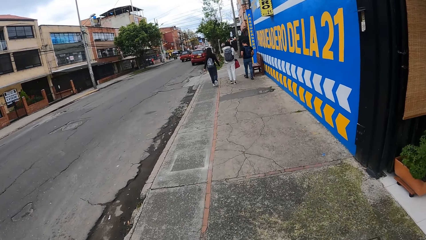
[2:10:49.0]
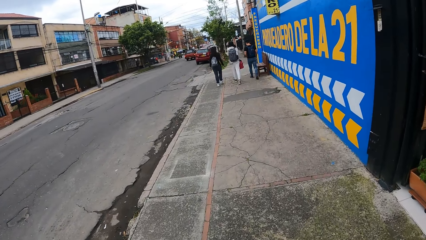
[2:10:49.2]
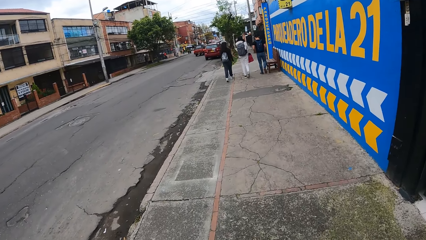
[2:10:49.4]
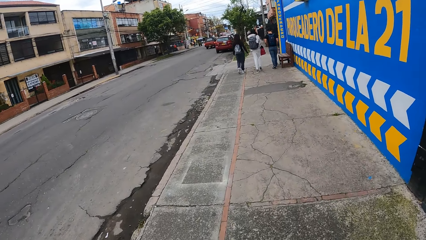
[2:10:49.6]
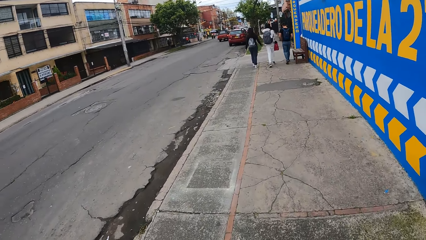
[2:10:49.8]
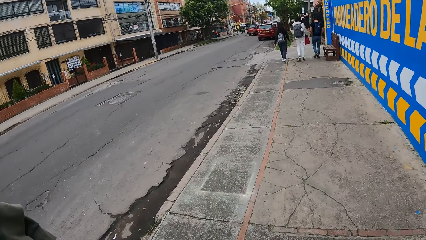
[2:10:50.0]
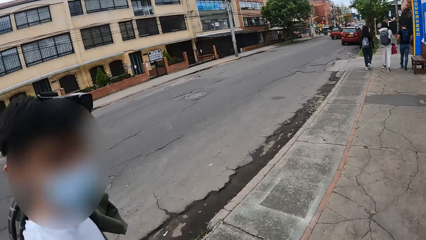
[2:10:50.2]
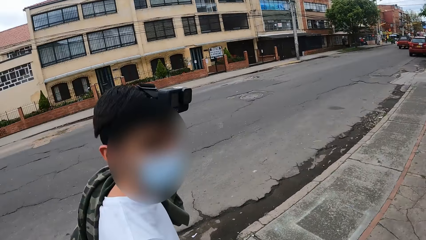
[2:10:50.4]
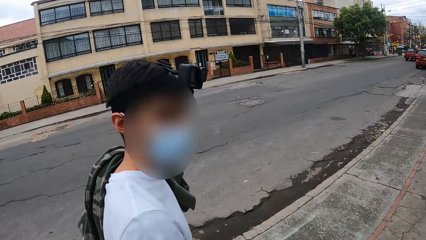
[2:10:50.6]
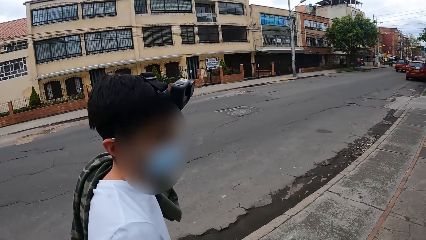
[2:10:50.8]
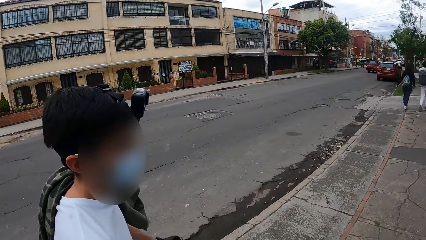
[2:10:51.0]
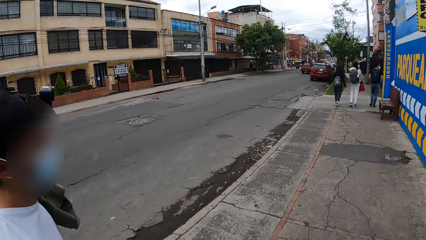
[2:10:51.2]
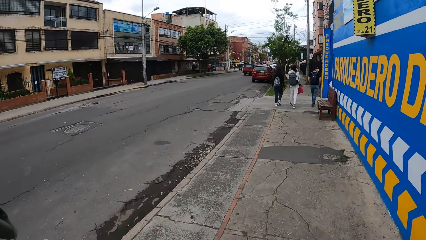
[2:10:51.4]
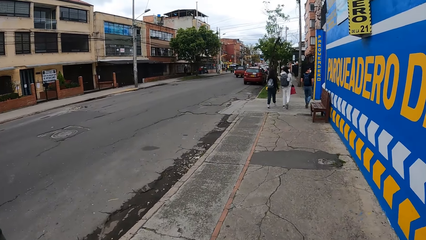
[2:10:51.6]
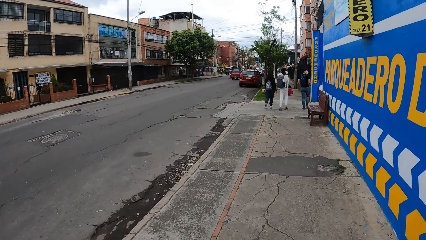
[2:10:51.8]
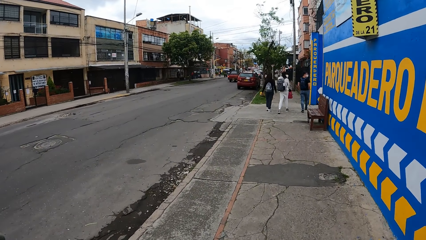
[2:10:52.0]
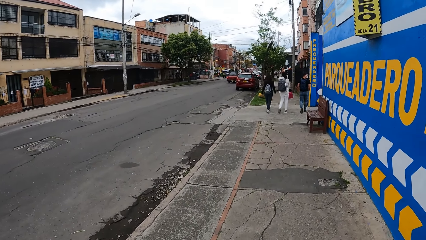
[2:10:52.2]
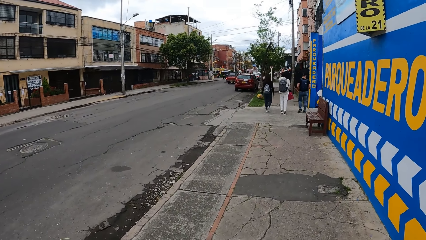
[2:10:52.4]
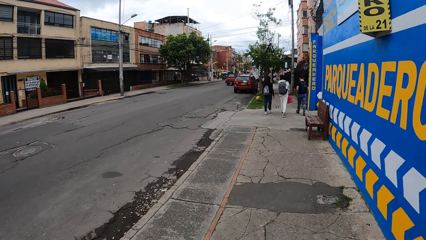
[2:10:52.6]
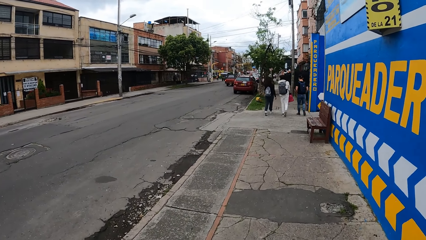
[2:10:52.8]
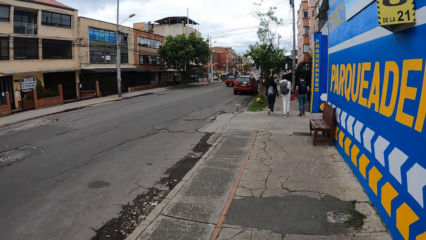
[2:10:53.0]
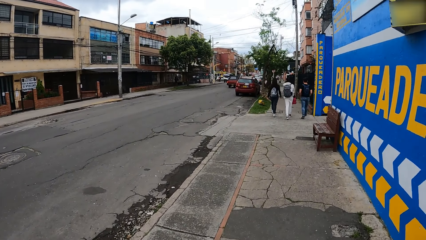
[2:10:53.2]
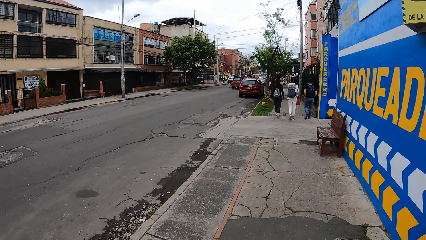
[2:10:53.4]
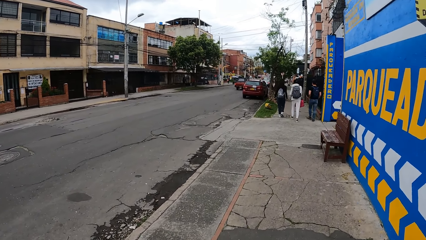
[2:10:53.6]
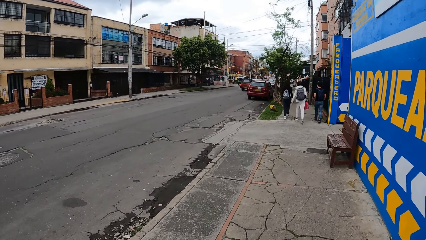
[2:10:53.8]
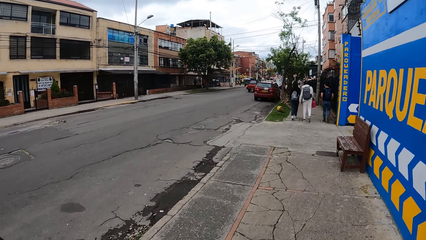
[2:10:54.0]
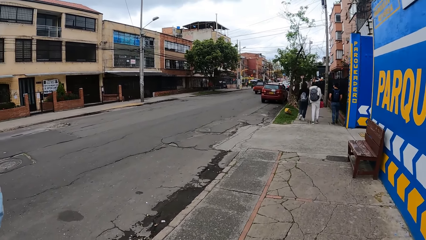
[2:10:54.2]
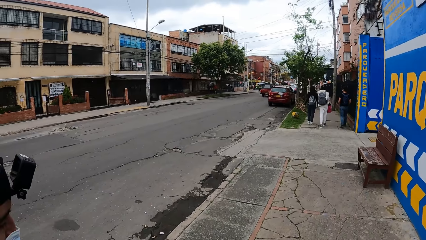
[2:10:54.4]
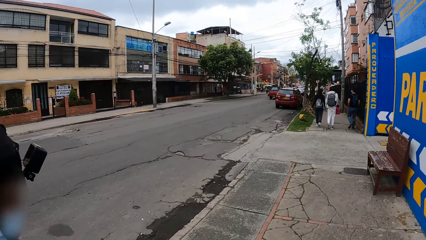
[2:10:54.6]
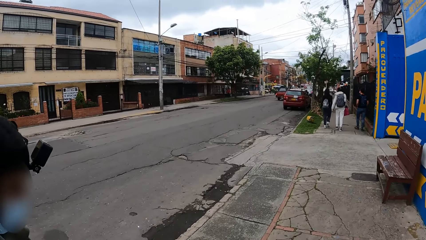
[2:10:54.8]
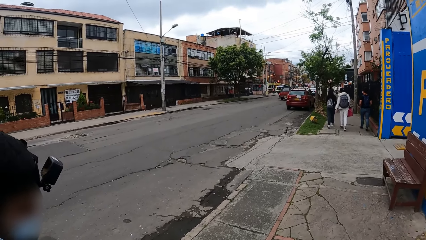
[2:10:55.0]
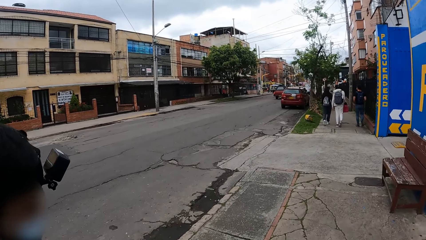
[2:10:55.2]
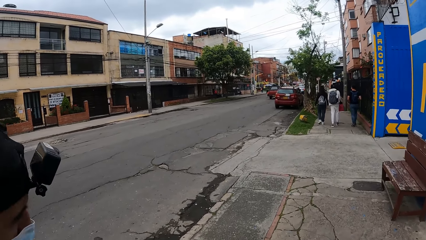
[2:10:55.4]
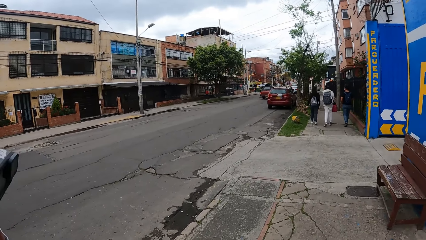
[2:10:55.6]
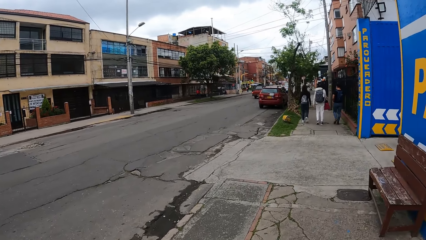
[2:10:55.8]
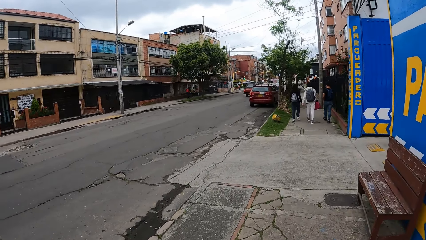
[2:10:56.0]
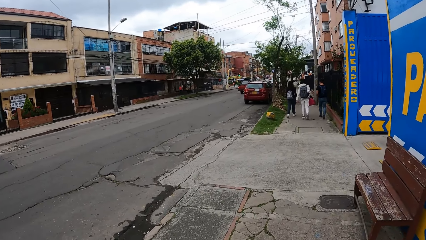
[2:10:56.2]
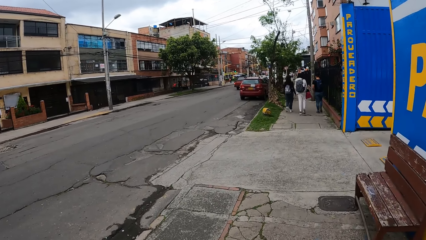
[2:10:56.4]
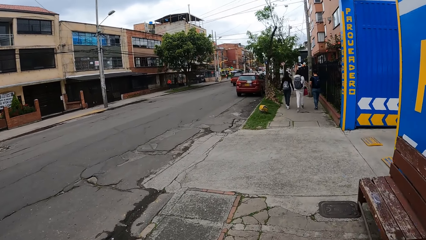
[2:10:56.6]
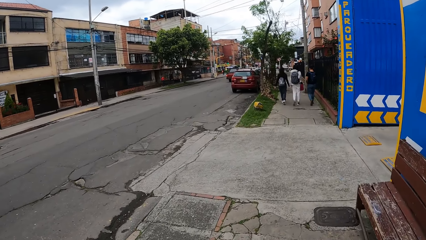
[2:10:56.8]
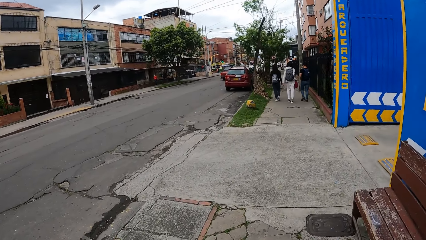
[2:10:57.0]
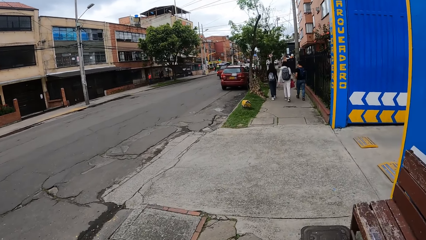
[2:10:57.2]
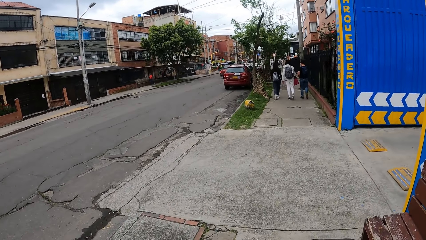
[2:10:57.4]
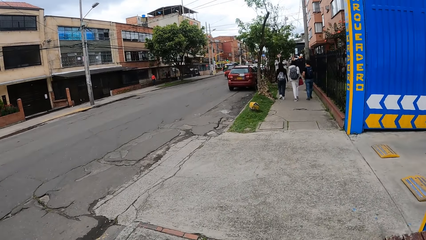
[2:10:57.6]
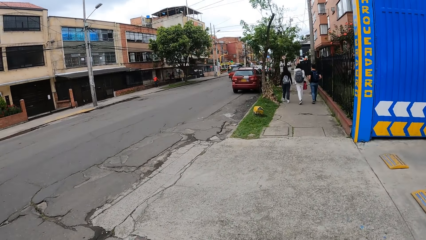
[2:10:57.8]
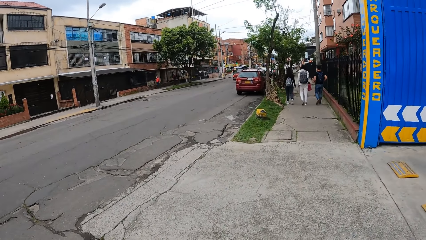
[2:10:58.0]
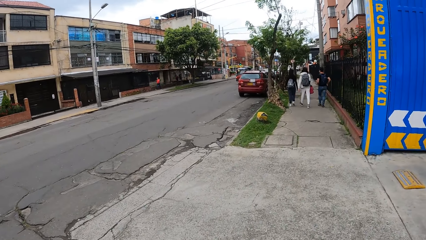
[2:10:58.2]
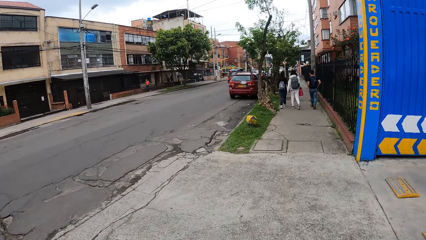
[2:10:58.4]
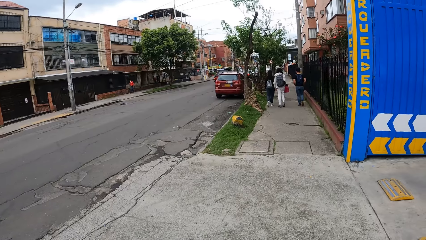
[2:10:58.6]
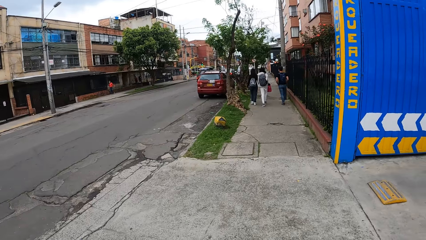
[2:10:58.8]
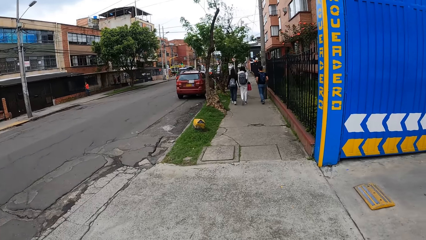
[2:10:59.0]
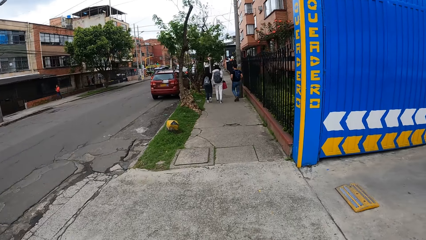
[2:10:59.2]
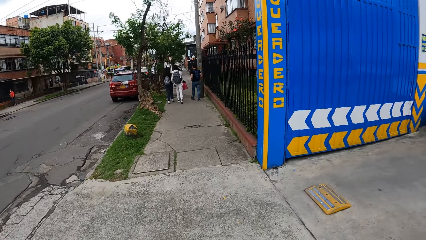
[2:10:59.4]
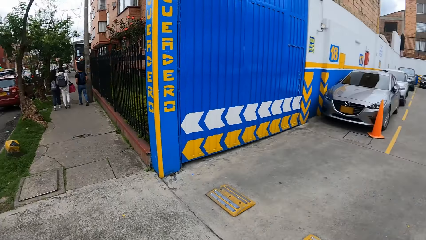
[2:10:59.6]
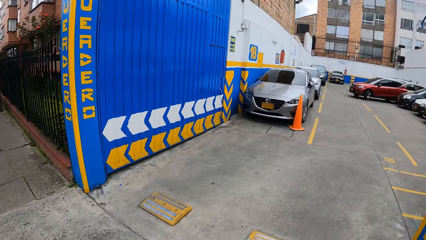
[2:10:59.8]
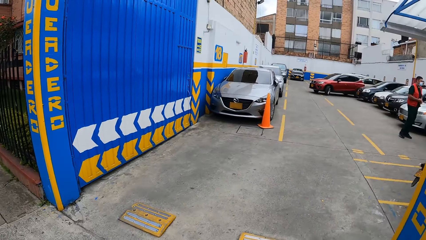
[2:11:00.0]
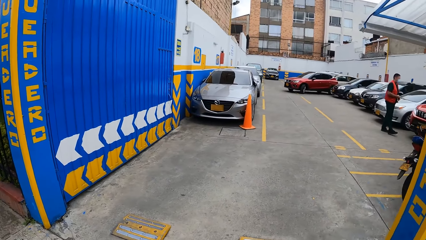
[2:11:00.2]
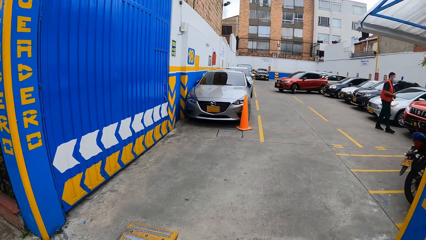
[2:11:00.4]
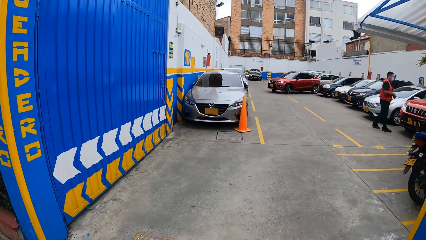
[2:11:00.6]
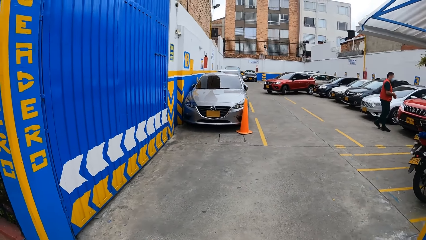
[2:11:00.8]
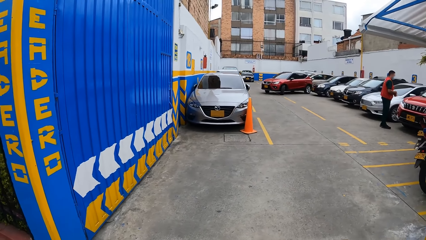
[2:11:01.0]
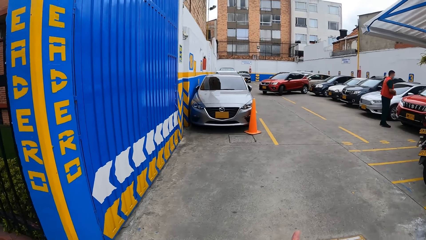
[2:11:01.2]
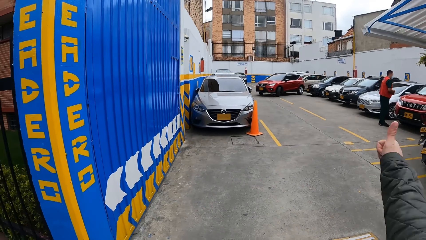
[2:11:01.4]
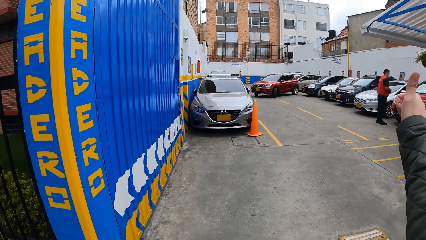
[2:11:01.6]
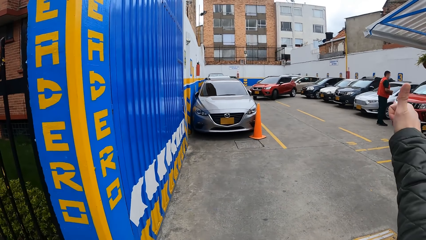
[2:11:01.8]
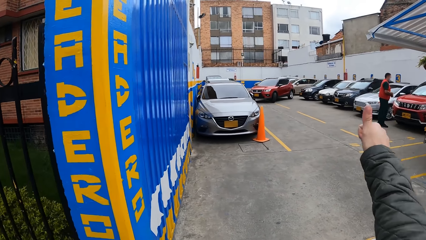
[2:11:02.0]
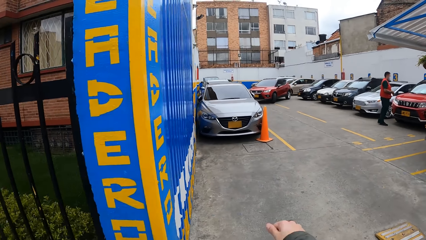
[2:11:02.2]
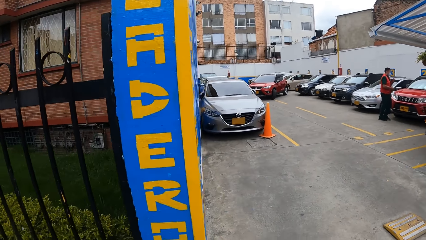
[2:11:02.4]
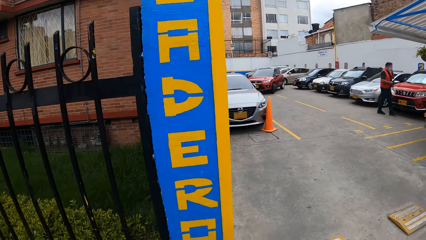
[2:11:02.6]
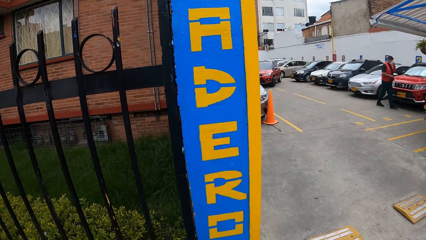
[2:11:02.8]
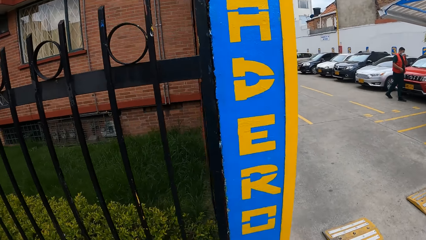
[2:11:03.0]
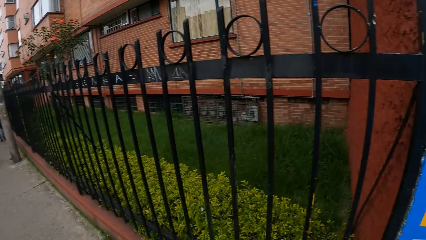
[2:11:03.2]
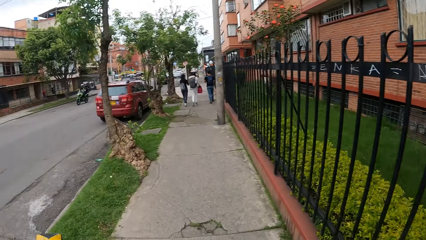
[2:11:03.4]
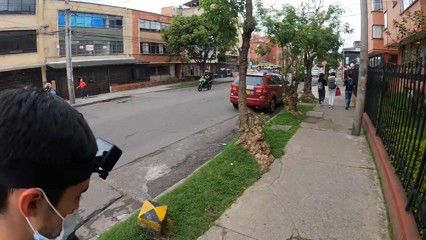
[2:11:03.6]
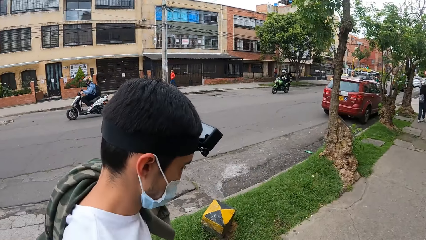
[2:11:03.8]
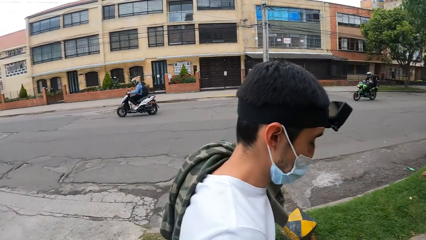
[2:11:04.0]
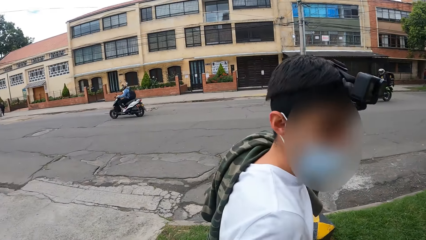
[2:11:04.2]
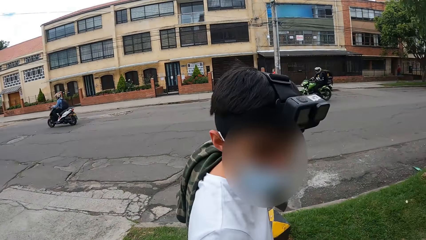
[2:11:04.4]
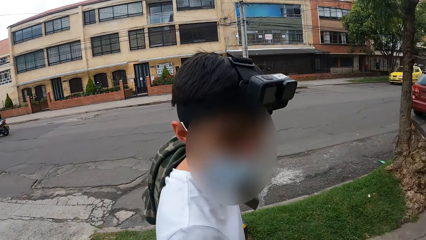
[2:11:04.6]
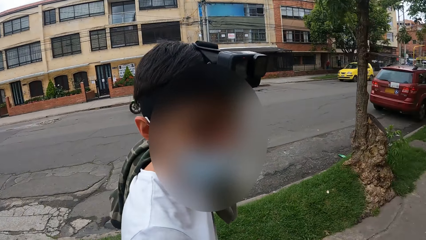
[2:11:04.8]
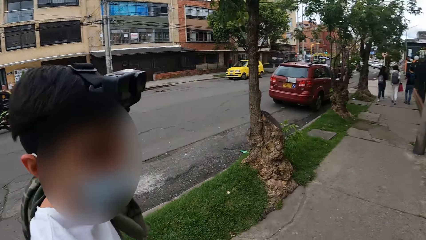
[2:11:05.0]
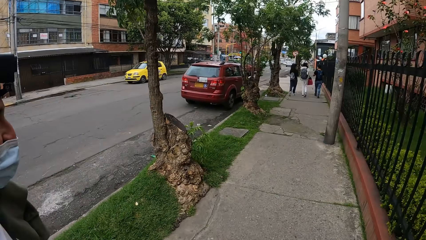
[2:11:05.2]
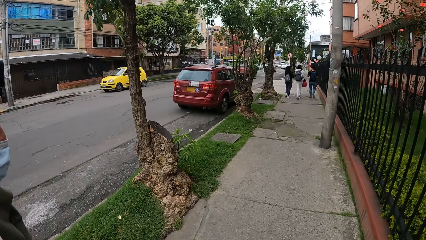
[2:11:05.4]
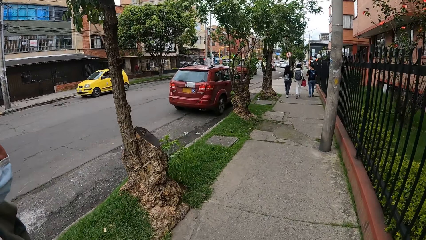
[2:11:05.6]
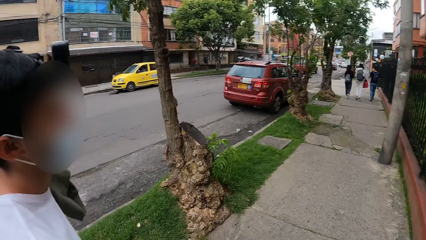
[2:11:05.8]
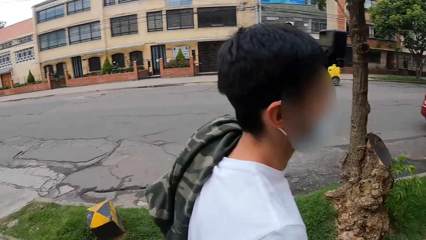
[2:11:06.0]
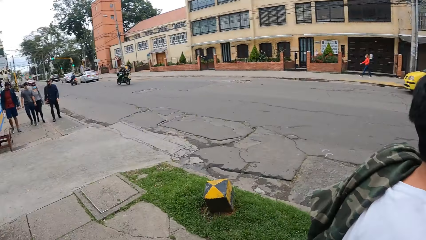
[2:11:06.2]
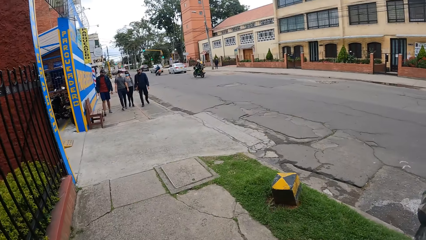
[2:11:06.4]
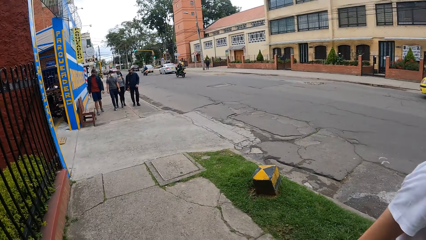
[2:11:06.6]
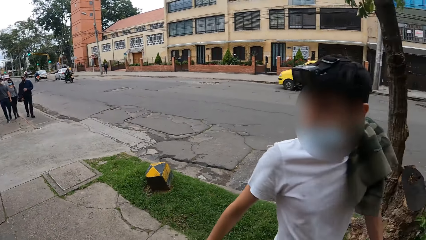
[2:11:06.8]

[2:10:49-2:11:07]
The camera wearer looks at a man. They converse with the man. They walk beside the road with the man. They look around the road. They walk along the road with the man. They look at the cars in the parking lot. They converse with another man. They interact with the first man. They look around the road. They look at the first man.
